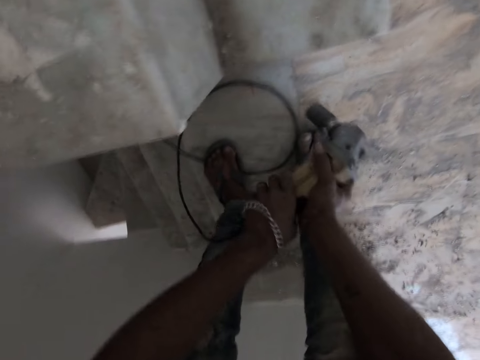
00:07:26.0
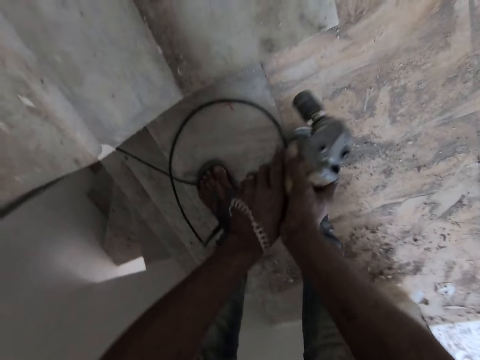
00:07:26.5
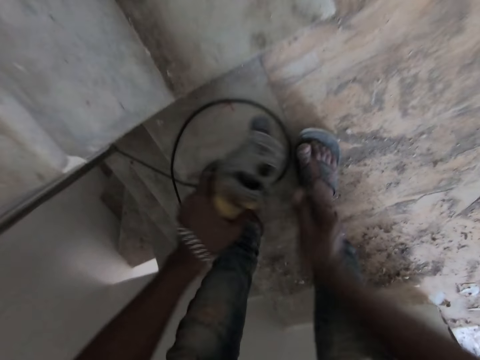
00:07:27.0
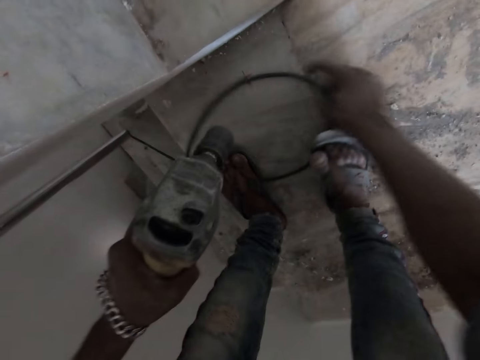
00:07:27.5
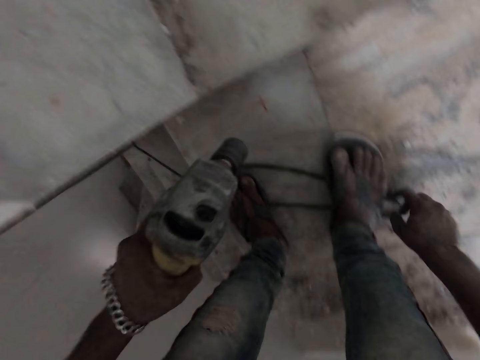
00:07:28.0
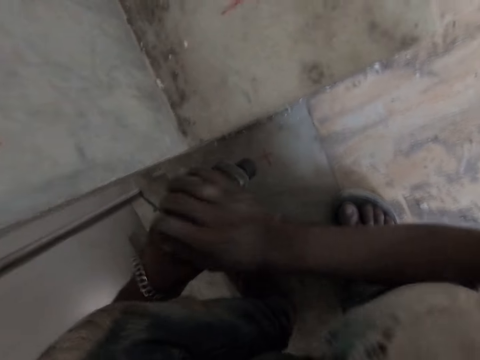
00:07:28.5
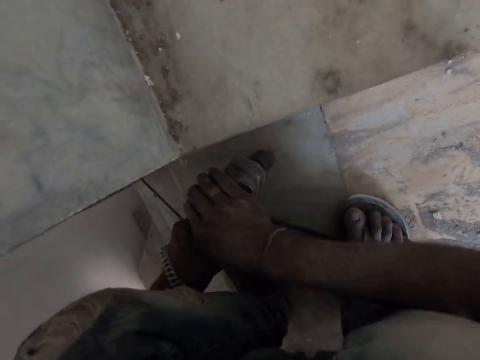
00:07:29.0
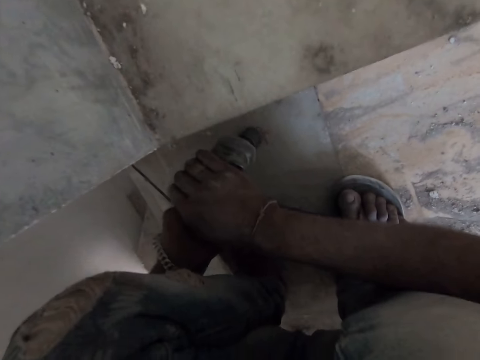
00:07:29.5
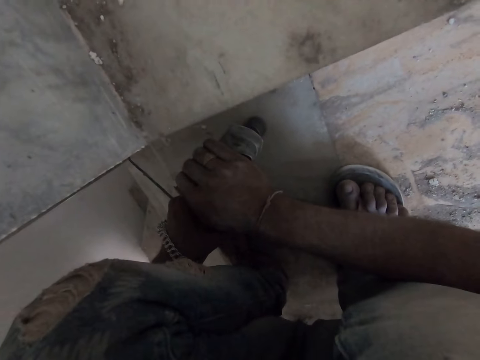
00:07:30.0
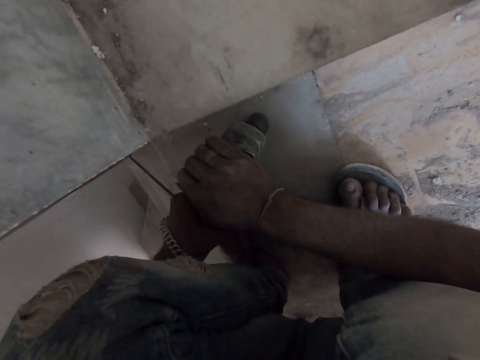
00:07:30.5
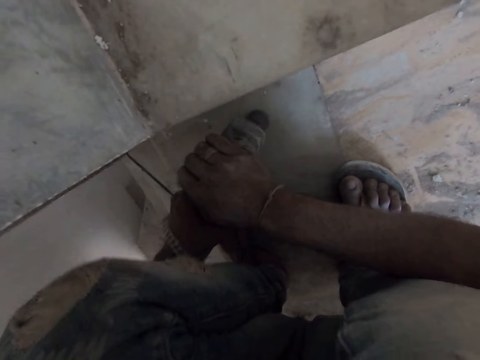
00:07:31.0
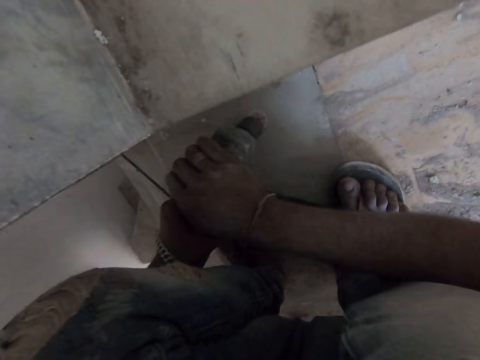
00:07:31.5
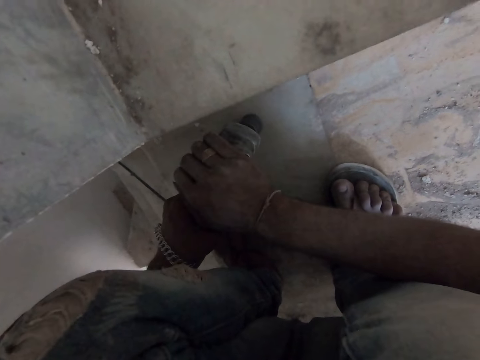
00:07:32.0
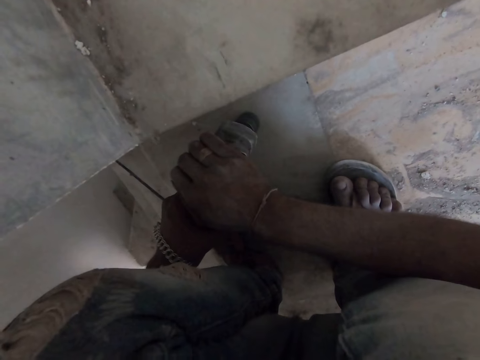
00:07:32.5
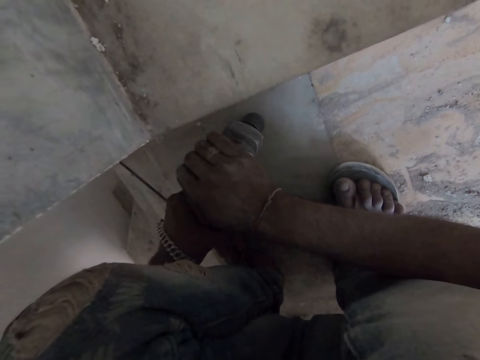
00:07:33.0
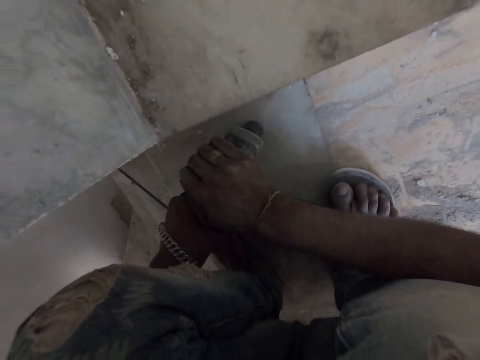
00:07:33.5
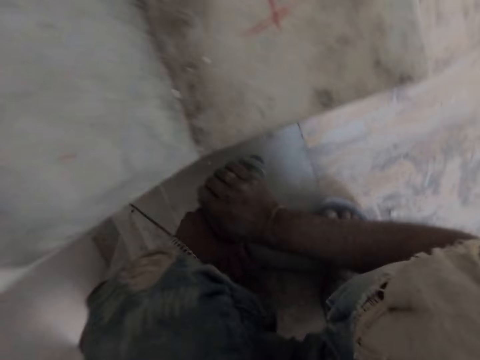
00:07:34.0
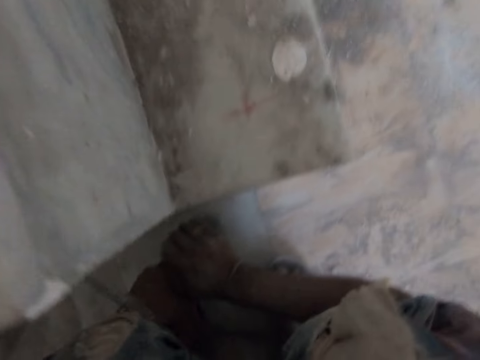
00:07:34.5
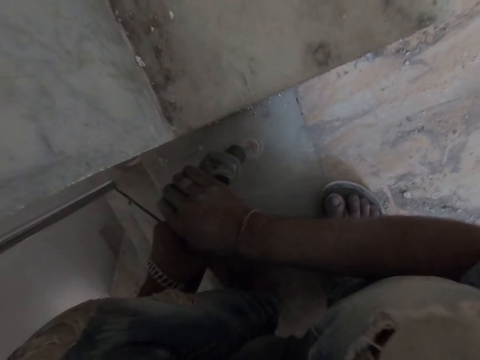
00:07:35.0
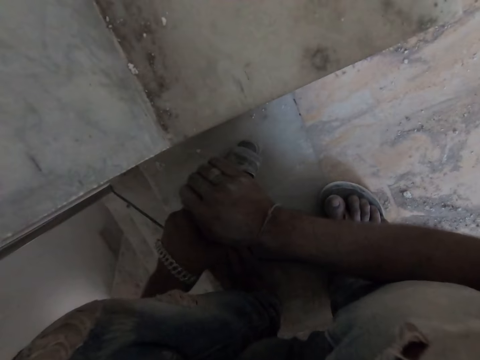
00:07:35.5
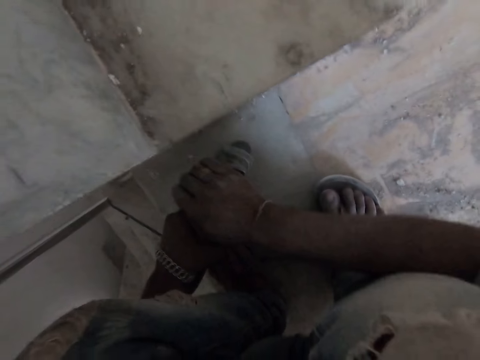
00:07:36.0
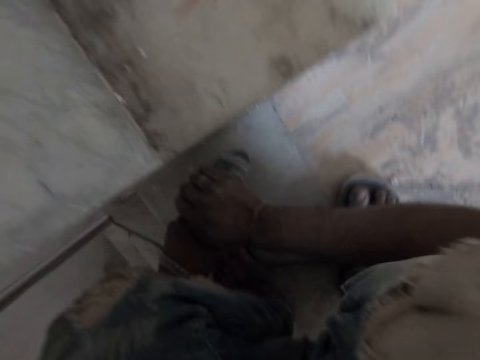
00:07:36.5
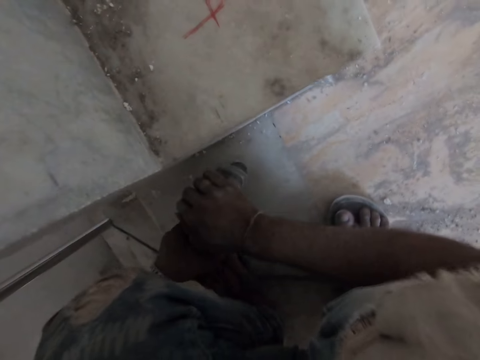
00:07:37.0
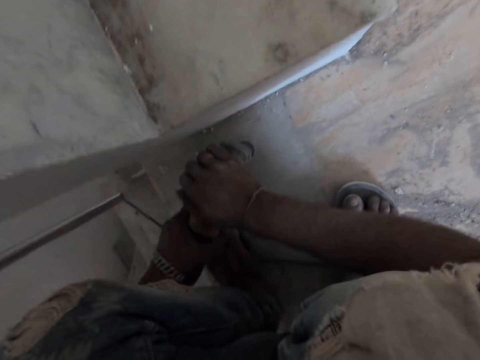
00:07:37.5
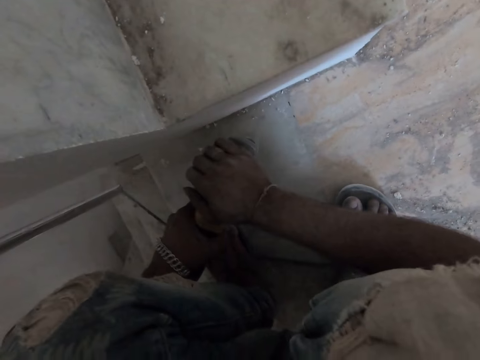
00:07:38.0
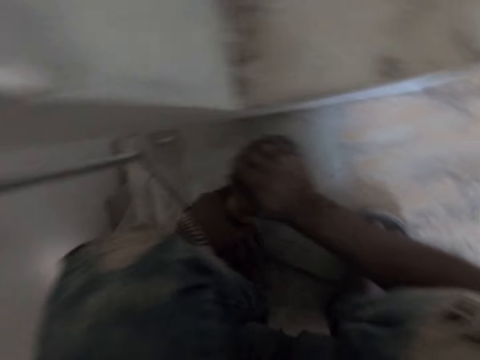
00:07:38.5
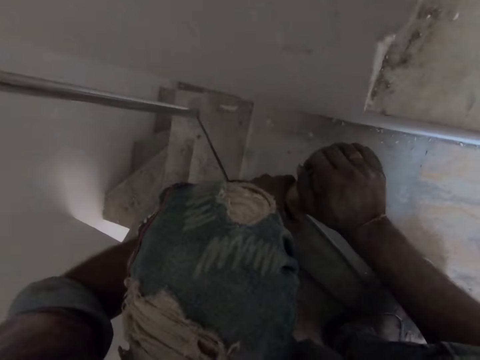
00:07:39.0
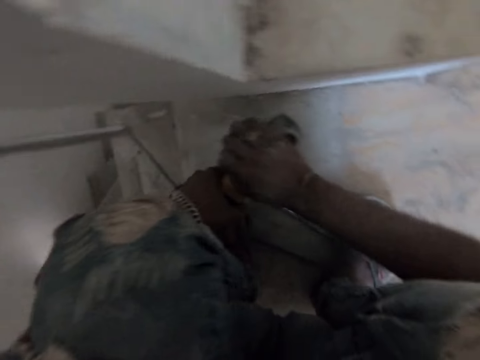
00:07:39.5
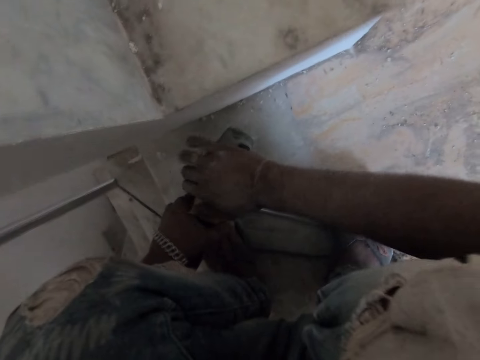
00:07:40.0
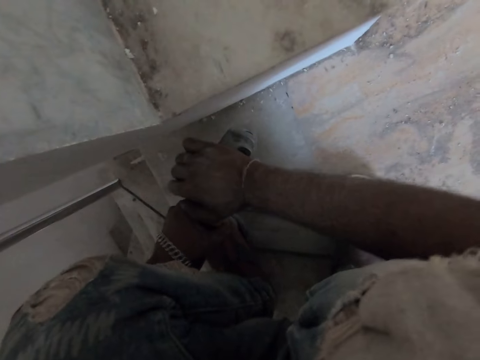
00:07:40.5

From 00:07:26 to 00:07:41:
The camera wearer holds the core drill or wrench gun with both hands. He switches on the wrench gun with his left hand. He moves the wire of the core drill under his feet with his right hand. He holds the cable with his right hand. He drills a hole into the cement staircase with the core drill in both hands.

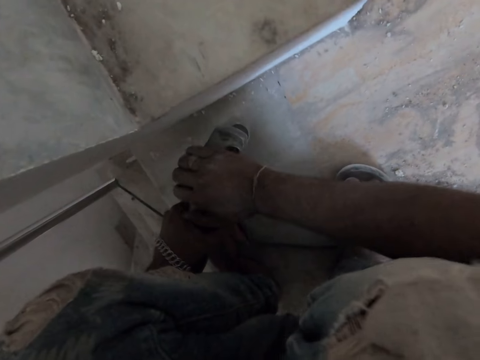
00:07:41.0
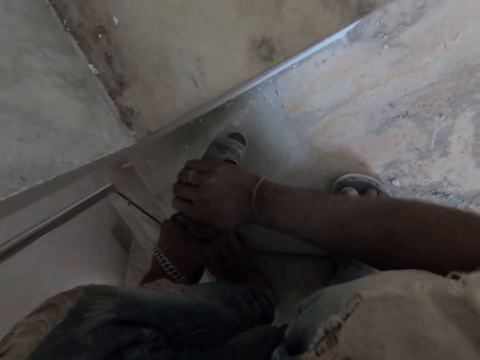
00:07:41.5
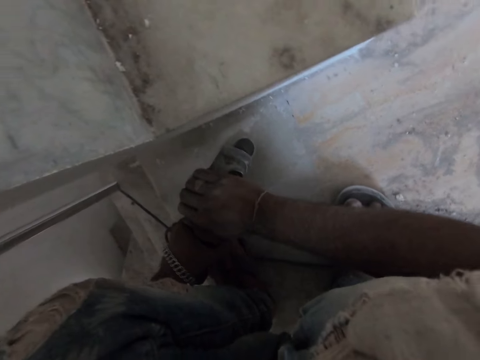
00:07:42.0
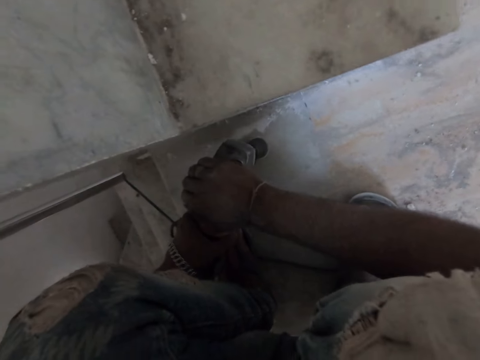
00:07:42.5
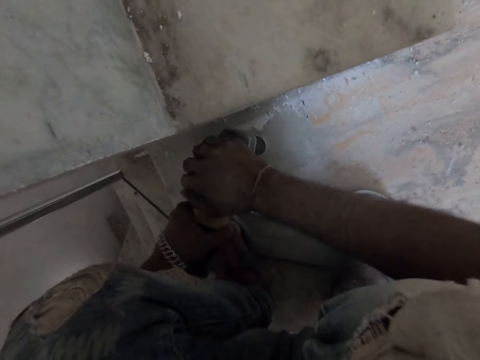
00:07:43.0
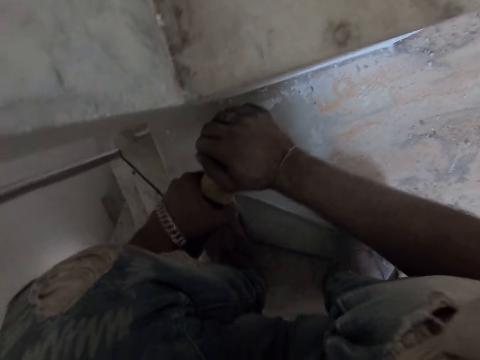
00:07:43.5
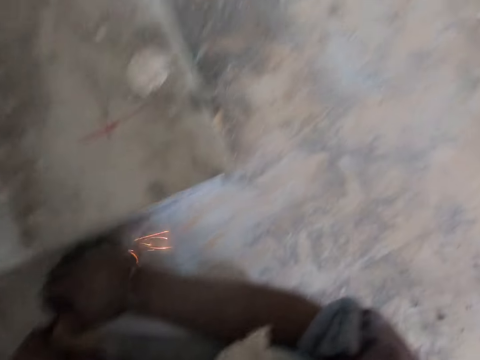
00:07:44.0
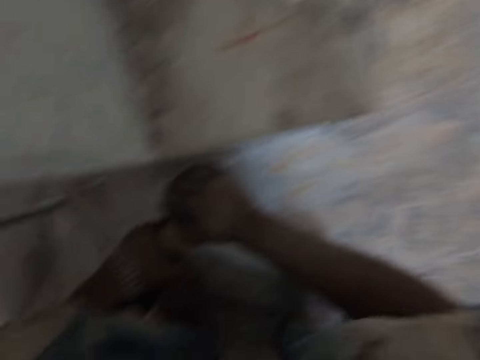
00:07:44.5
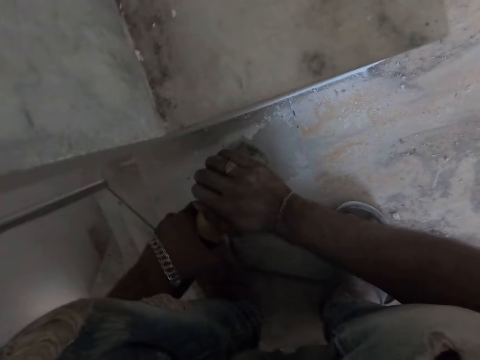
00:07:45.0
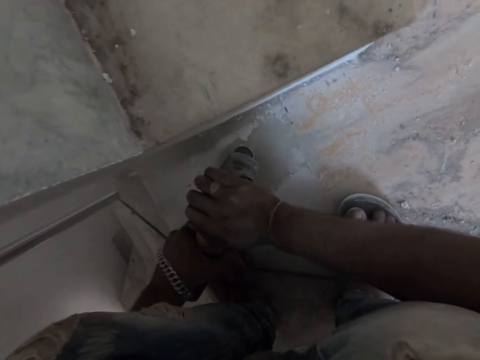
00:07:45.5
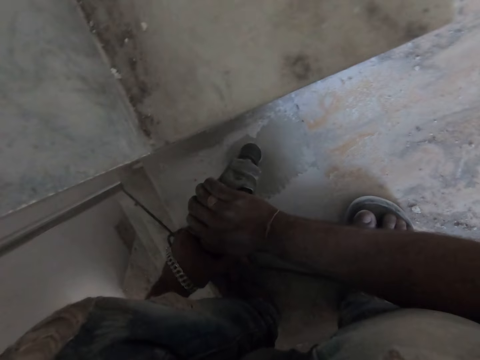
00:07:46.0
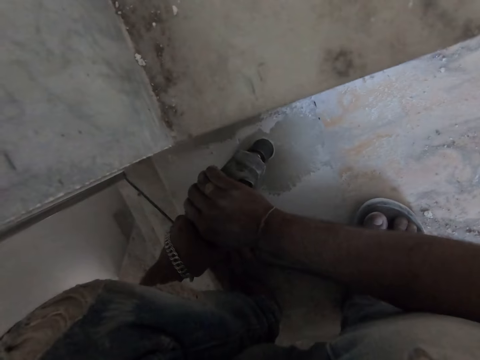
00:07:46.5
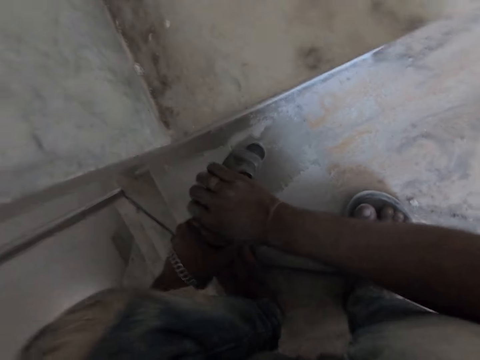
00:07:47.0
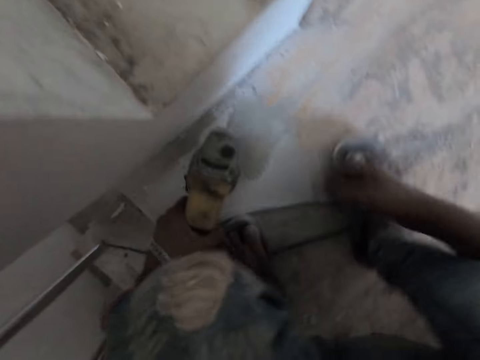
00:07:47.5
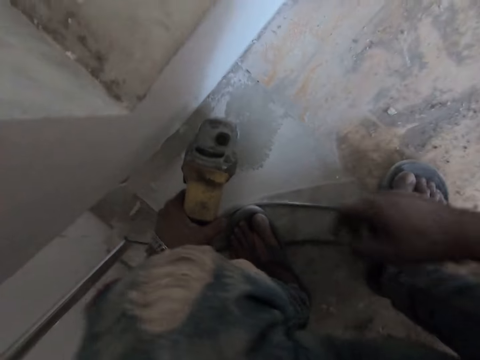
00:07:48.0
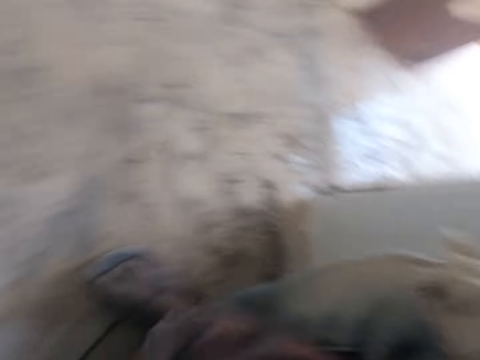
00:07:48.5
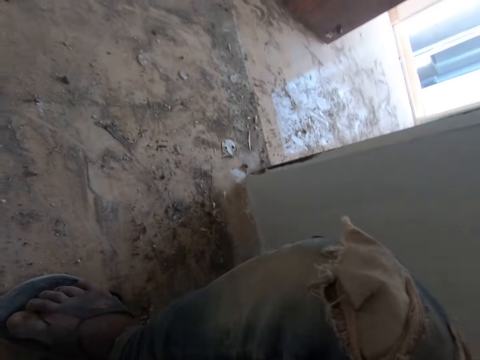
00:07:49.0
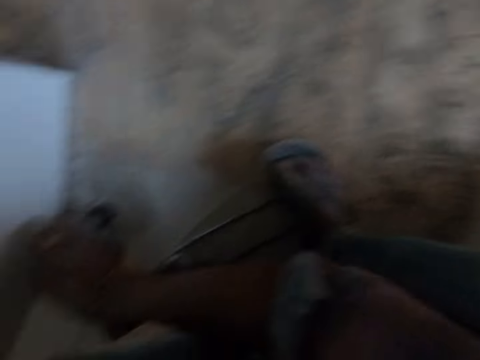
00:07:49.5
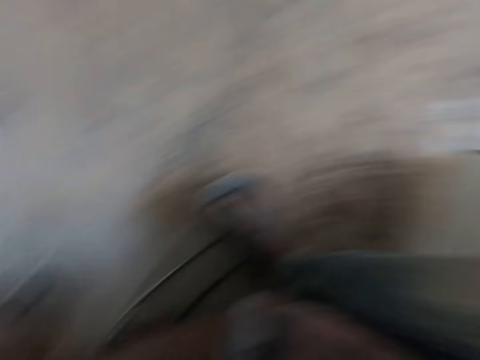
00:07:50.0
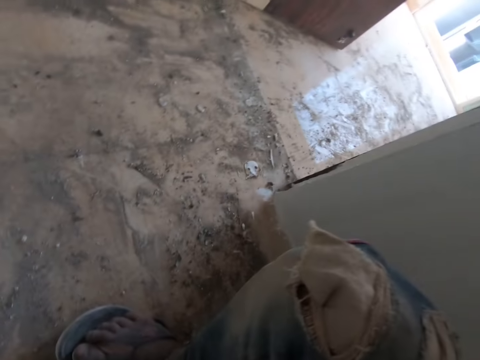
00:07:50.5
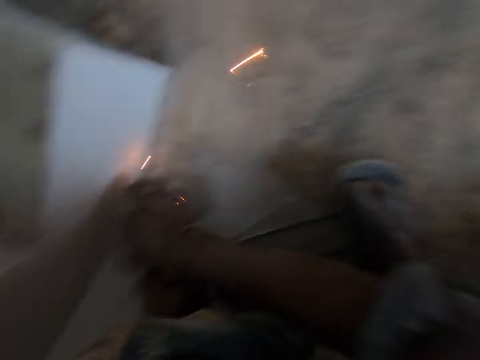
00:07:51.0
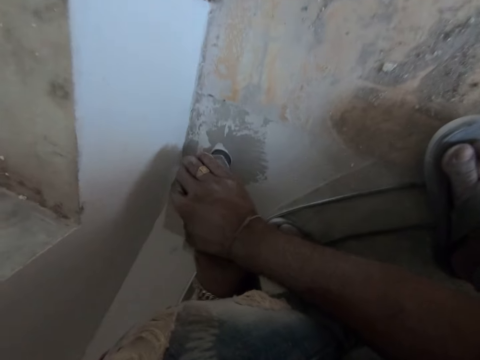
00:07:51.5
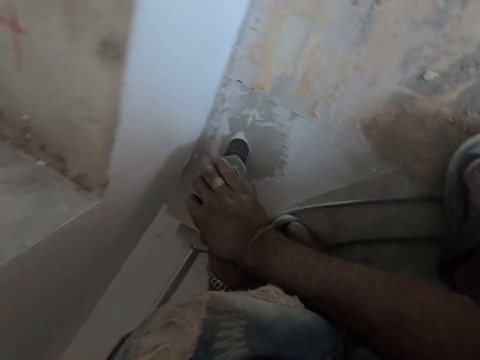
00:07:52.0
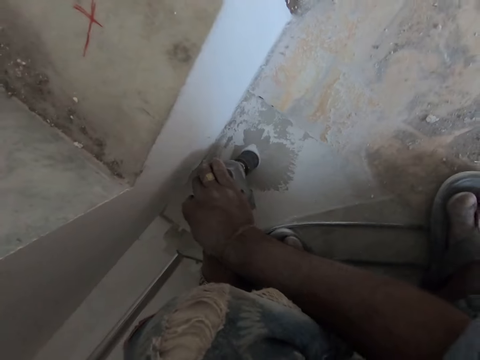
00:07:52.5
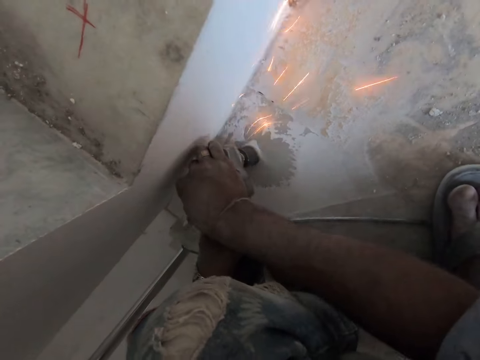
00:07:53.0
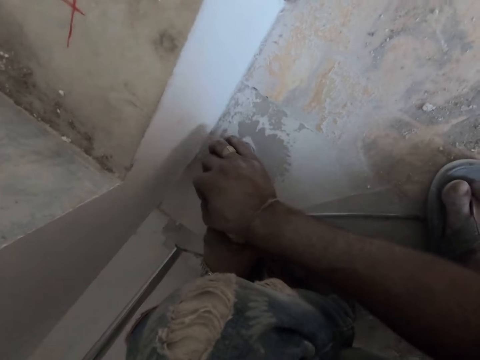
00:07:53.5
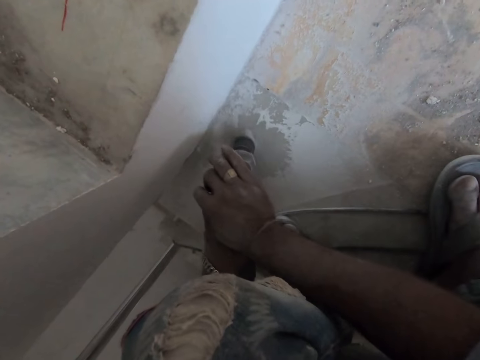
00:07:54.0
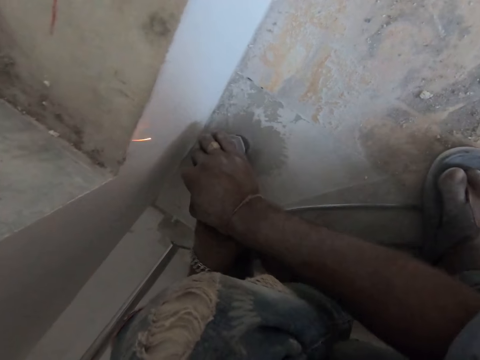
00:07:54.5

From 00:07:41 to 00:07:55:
The camera wearer looks around.
